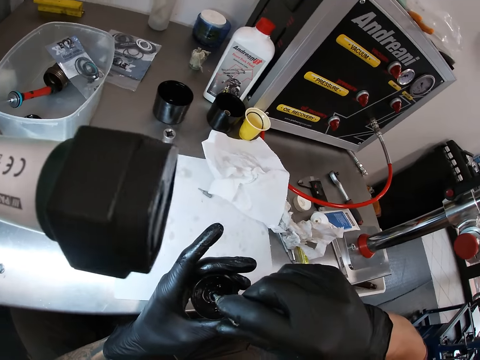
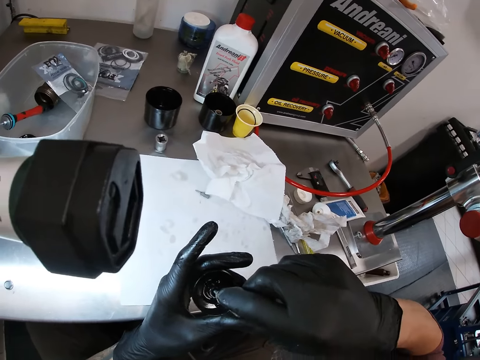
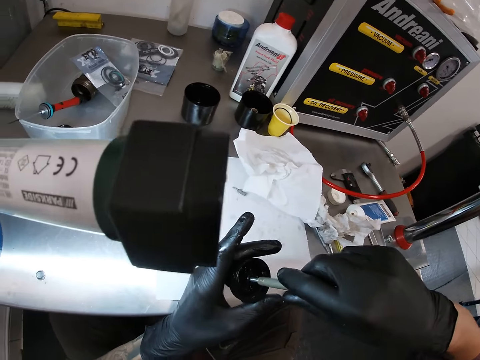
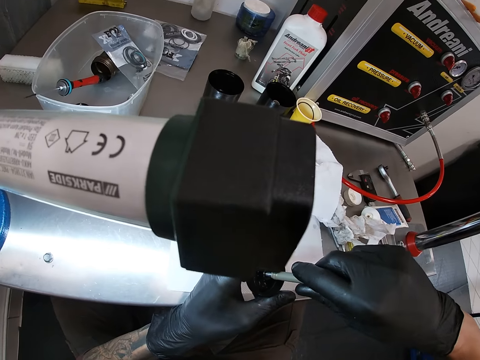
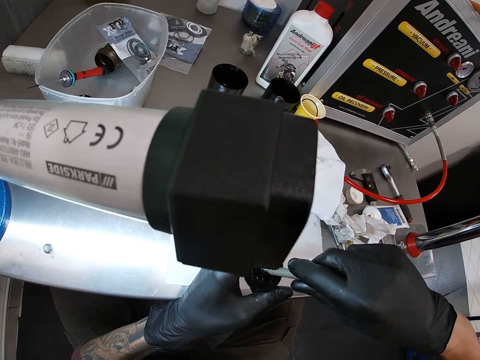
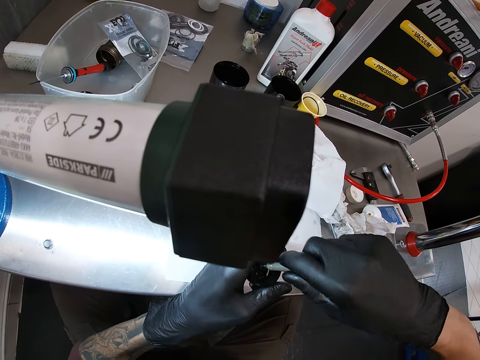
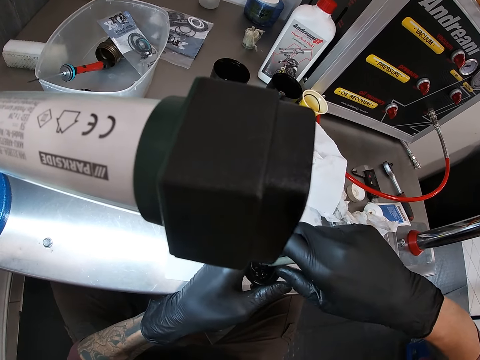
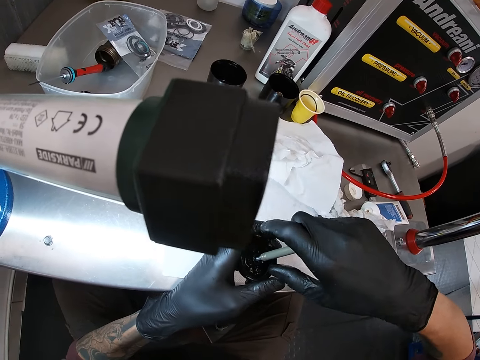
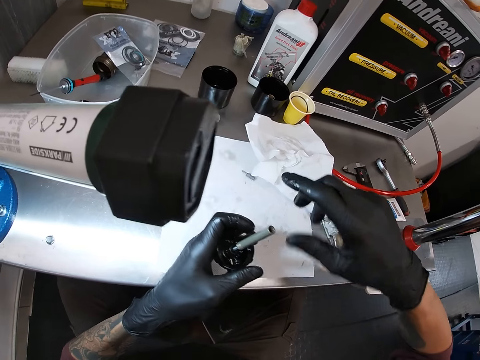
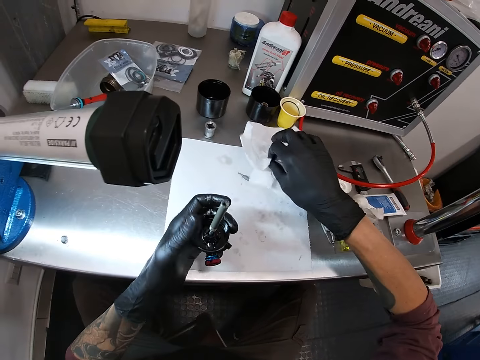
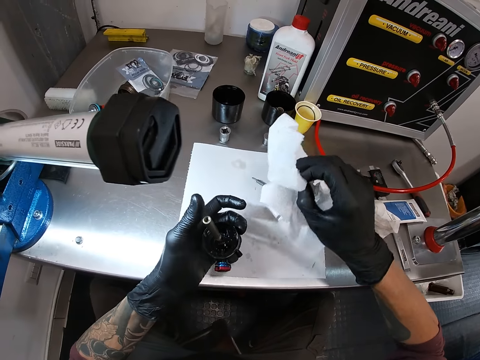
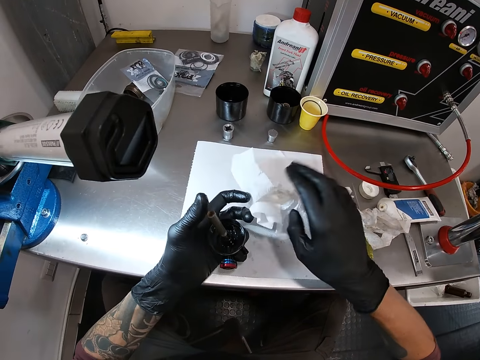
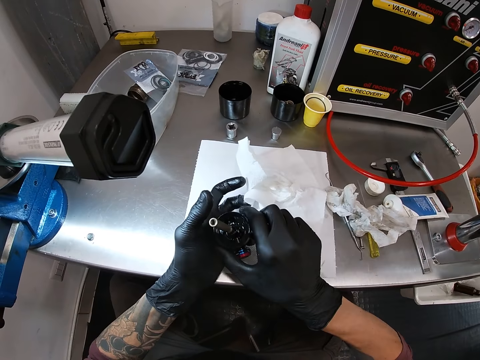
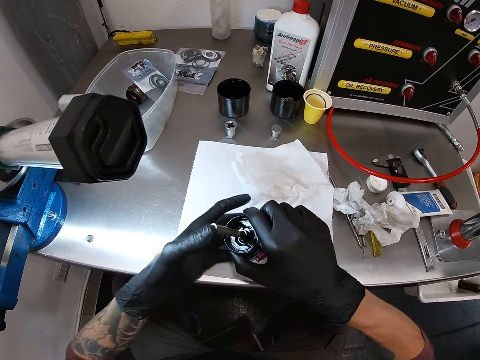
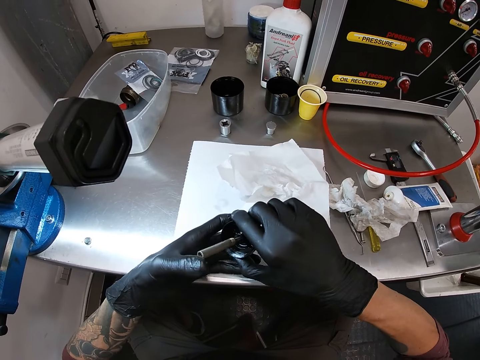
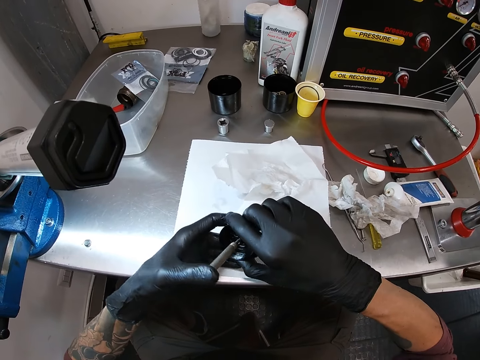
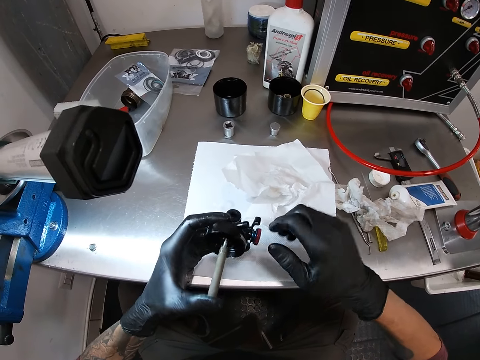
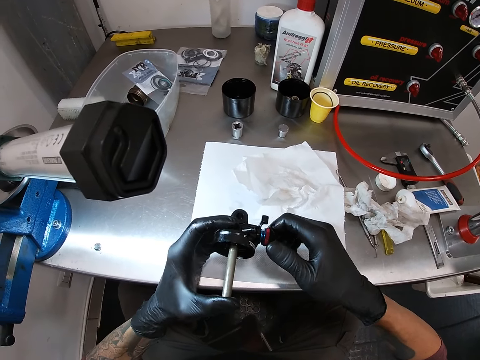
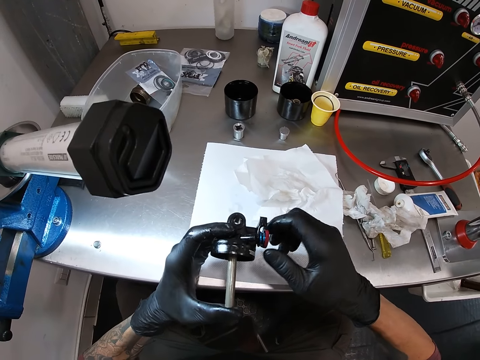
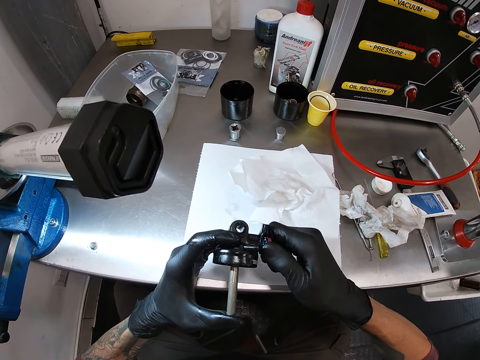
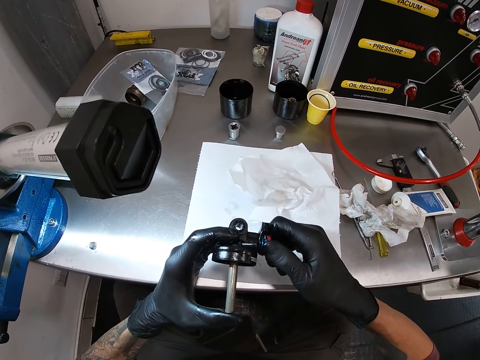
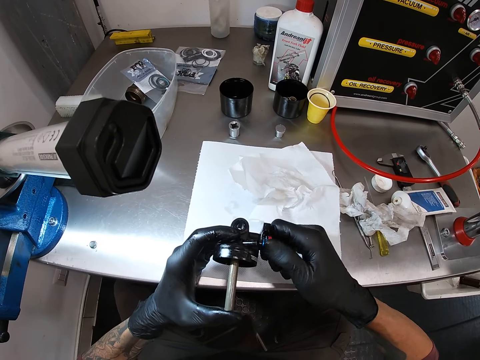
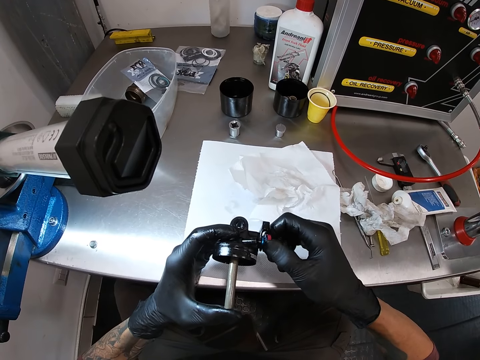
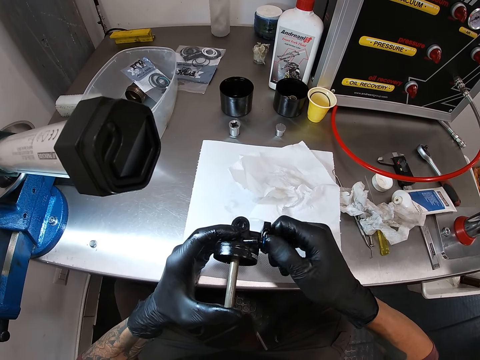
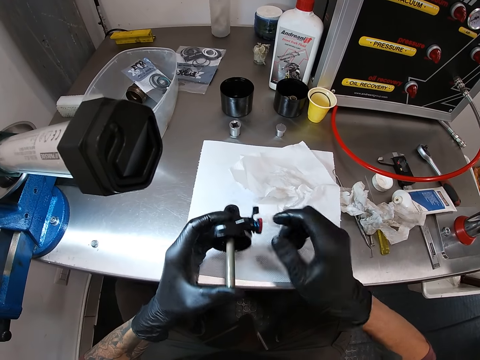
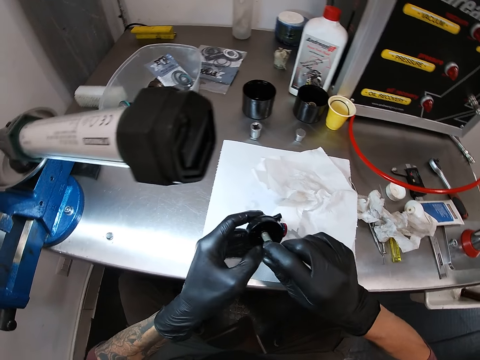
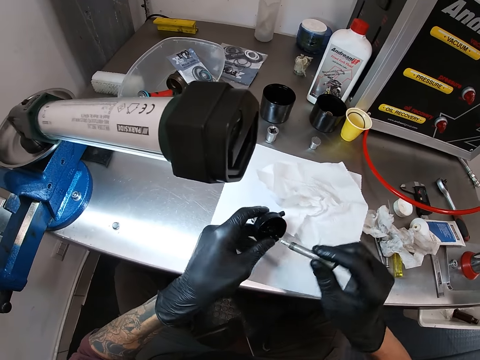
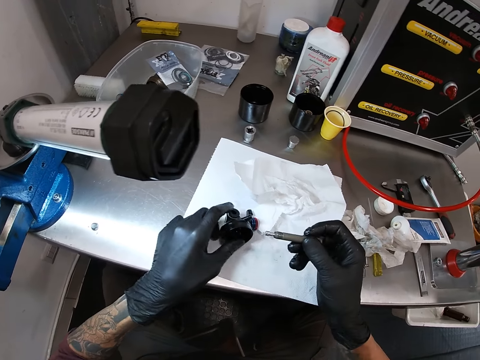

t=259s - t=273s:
The camera wearer picks up the tissue paper from the paper on the table with his right gloved hand. He drops the tissue paper on the paper on the table with his right gloved hand. He holds the bicycle headset with his gloved hands. He turns the knob on the bicycle headset in his left gloved hand with his right gloved hand. He pulls the bolt from the bicycle headset in his left gloved hand with his right gloved hand. He drops the bicycle headset on the paper on the table with his left gloved hand.

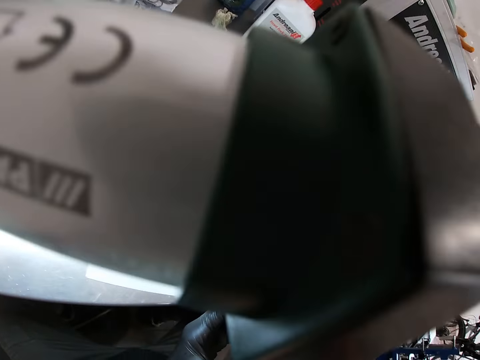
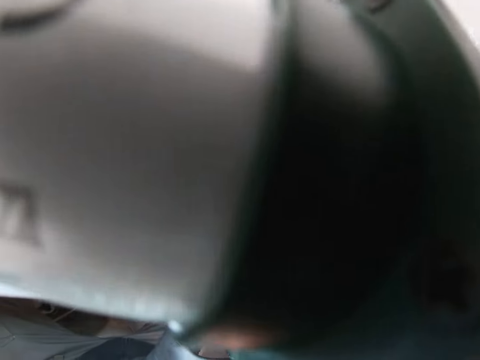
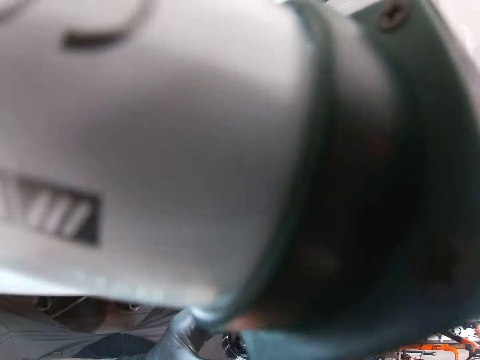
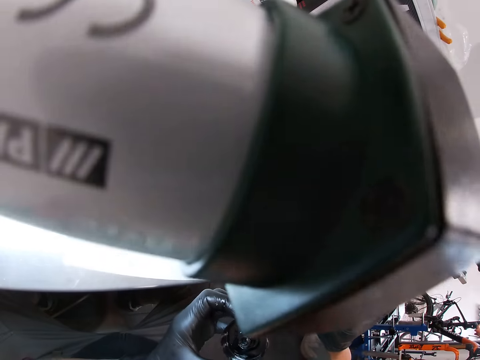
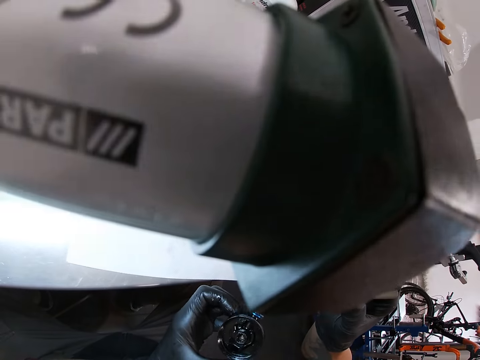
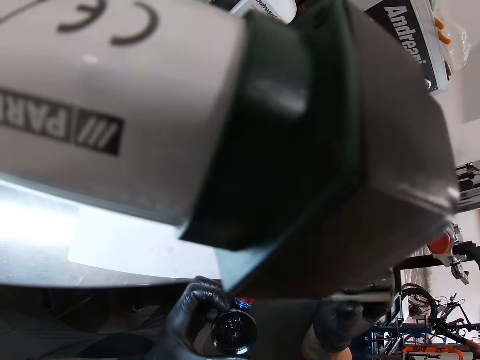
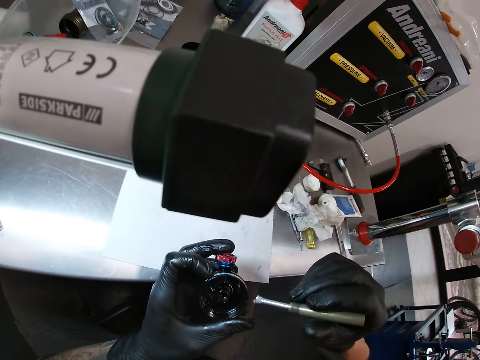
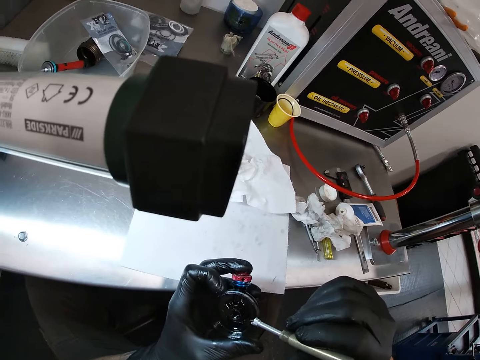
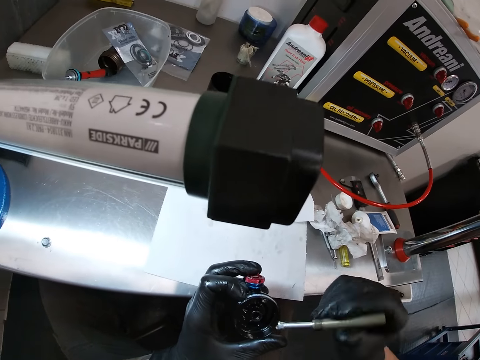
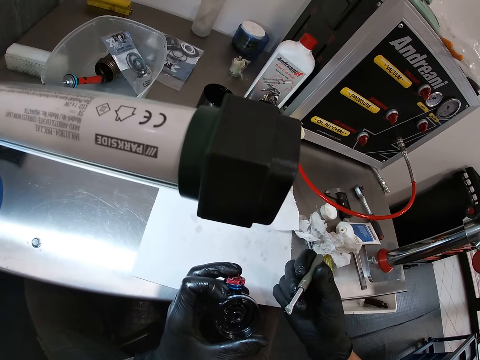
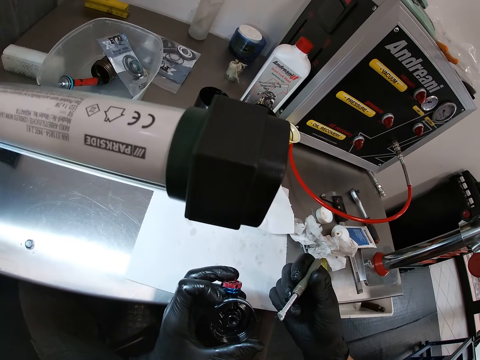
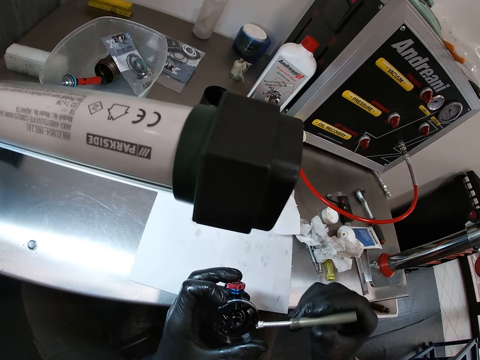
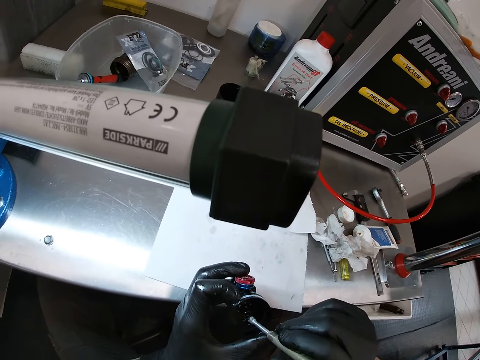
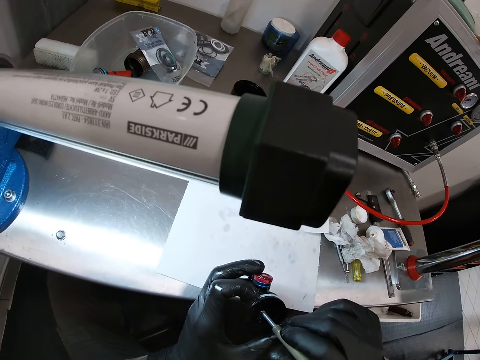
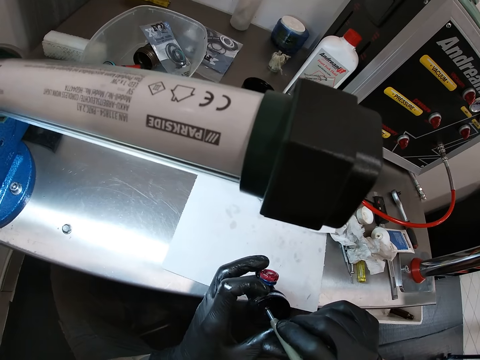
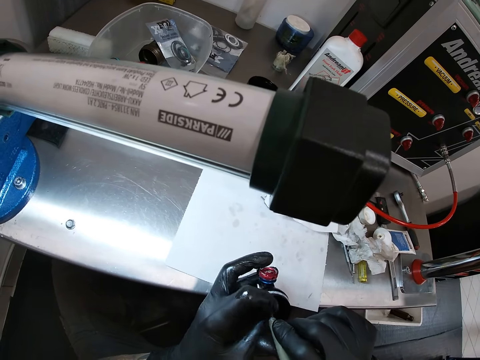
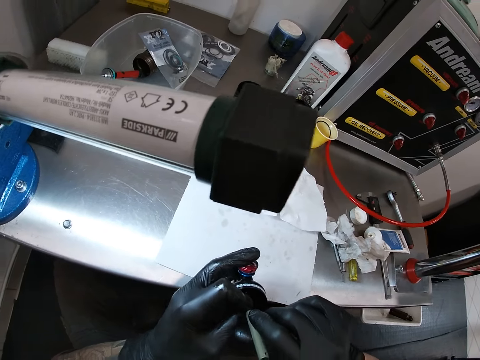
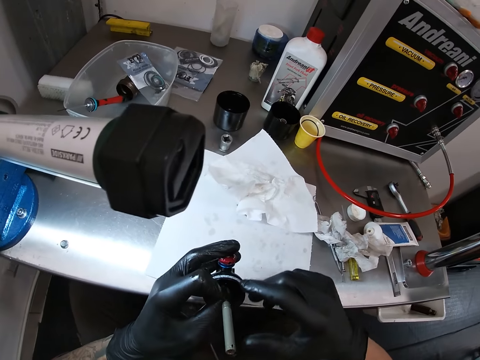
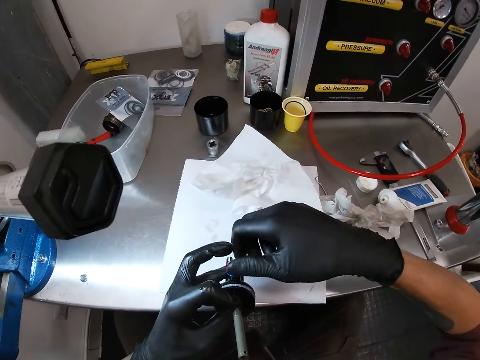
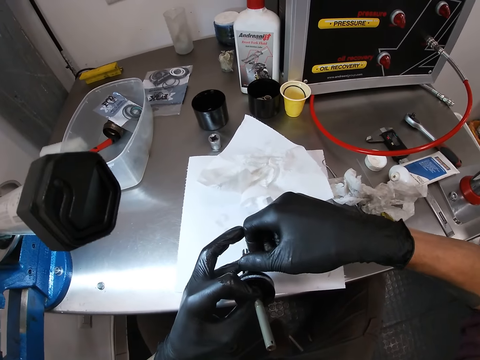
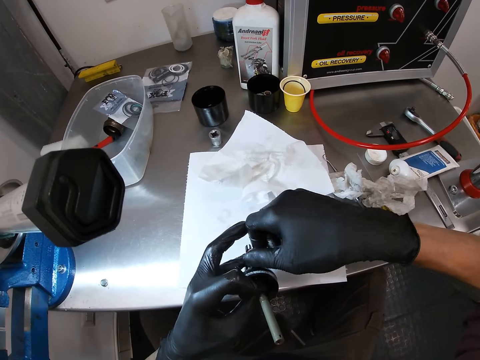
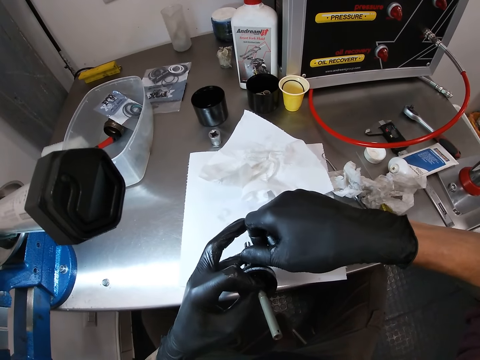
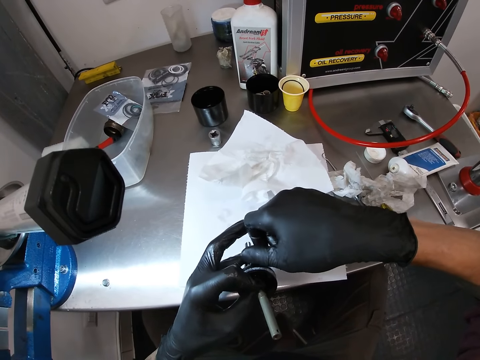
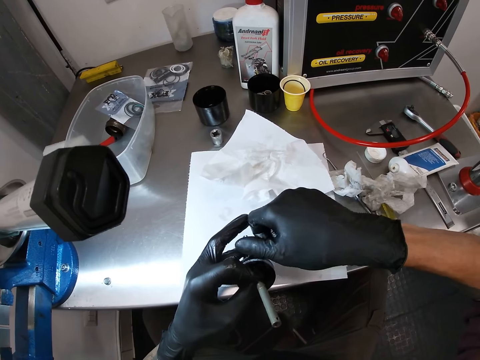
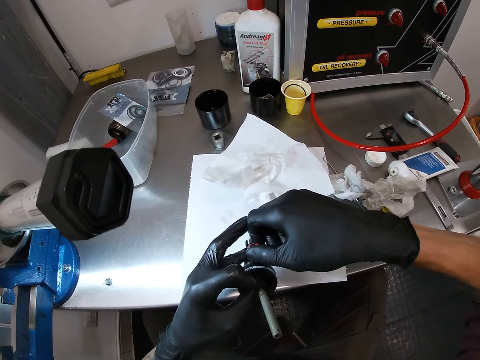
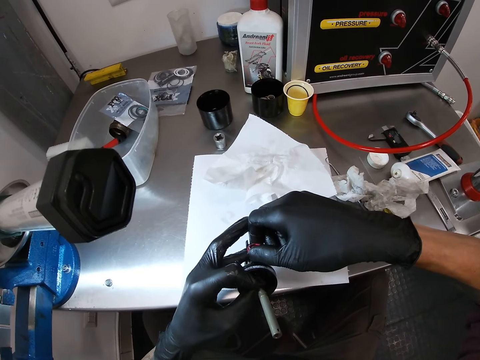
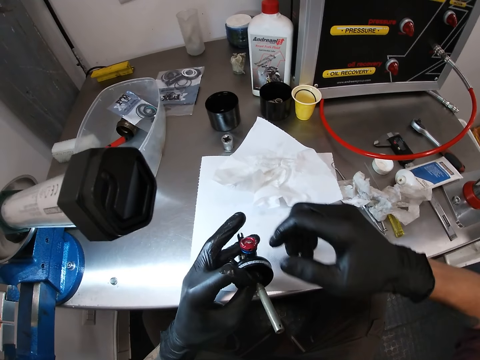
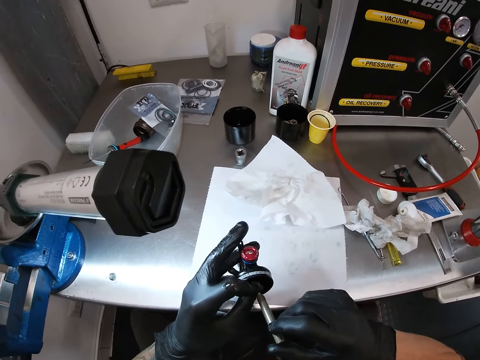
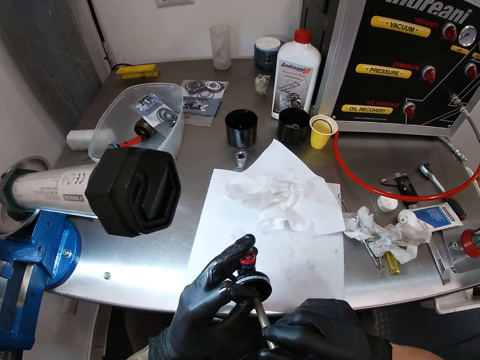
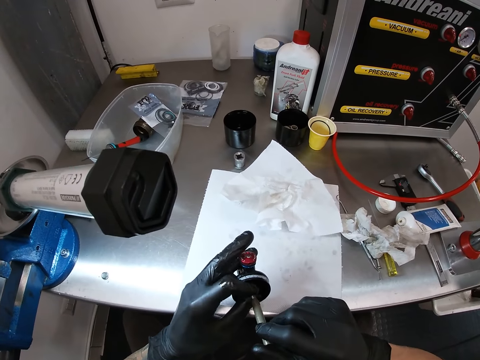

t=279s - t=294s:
The camera wearer looks around. He holds something. He puts the metal on something. He adjusts a screw on the mechanical part with his right hand. He holds the knob. He turns the knob. He holds the metal. He adjusts the scriber in the mechanical part with his right hand.
